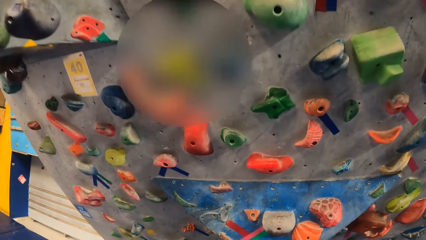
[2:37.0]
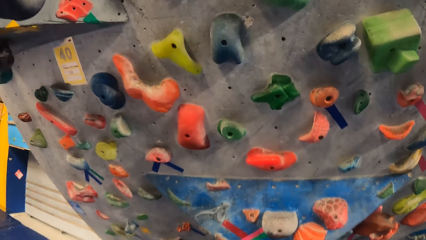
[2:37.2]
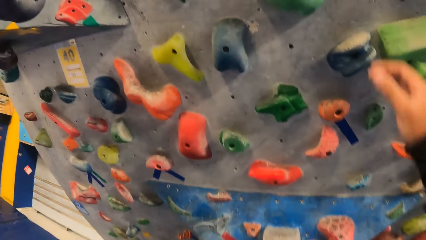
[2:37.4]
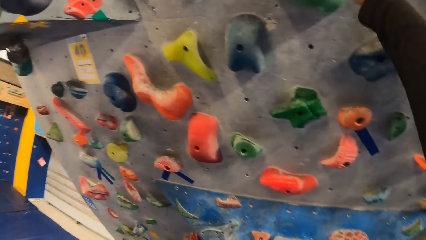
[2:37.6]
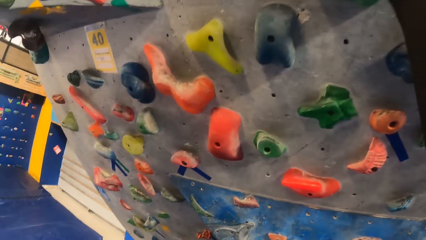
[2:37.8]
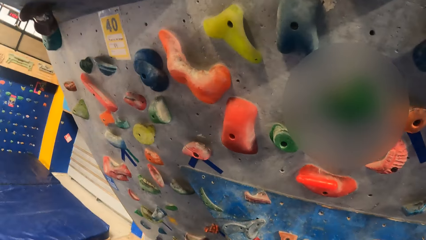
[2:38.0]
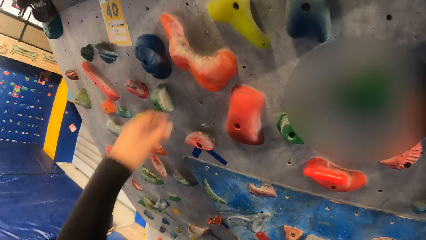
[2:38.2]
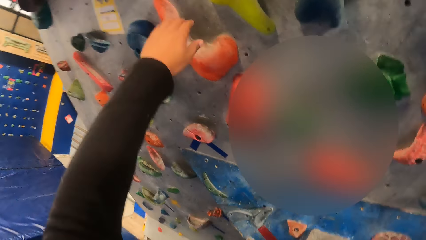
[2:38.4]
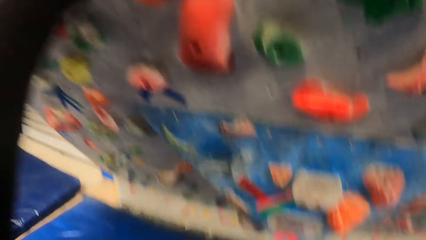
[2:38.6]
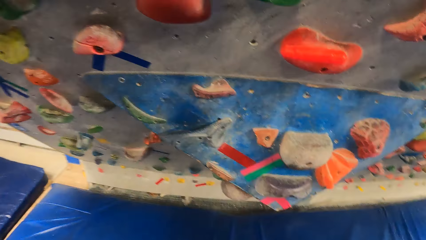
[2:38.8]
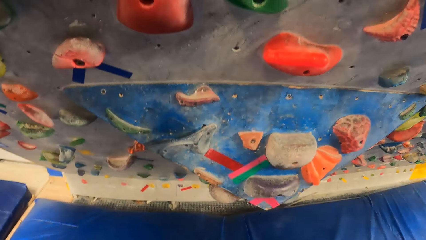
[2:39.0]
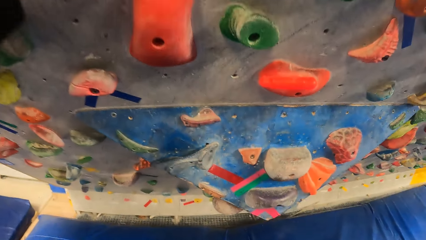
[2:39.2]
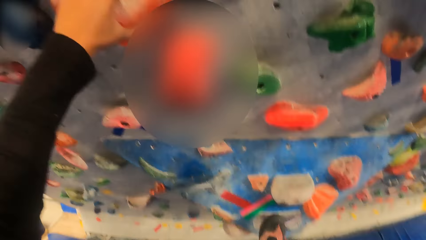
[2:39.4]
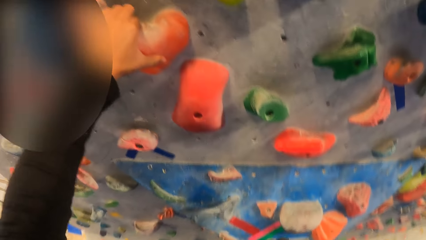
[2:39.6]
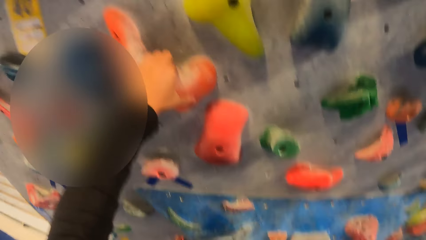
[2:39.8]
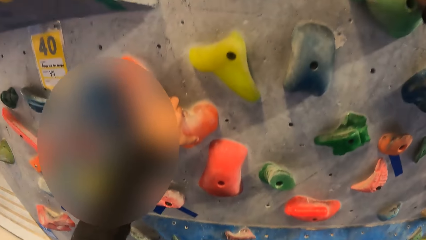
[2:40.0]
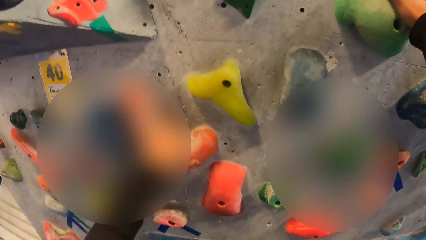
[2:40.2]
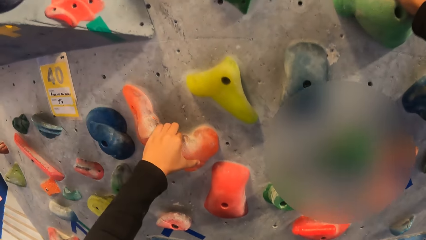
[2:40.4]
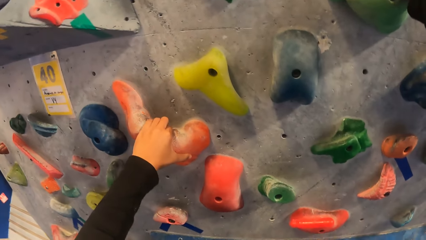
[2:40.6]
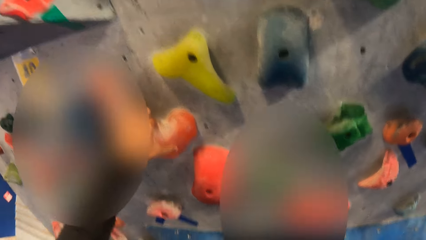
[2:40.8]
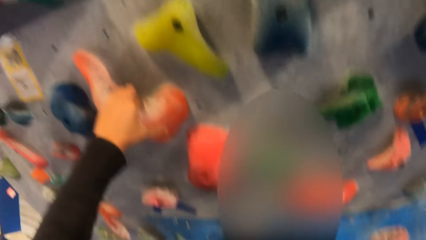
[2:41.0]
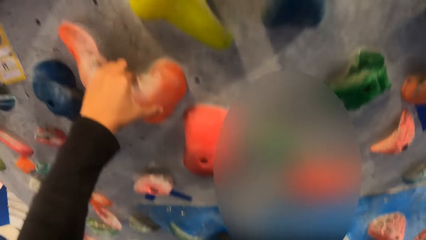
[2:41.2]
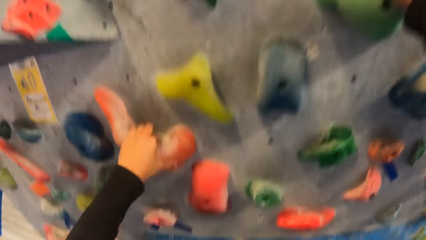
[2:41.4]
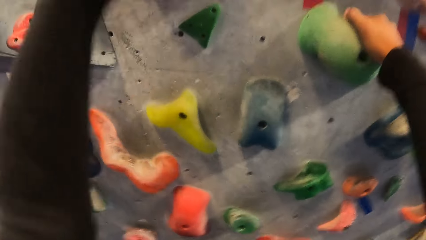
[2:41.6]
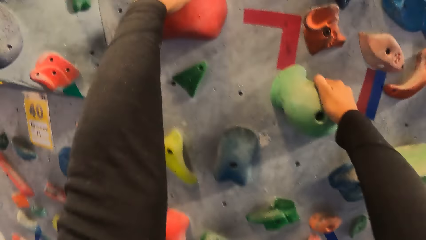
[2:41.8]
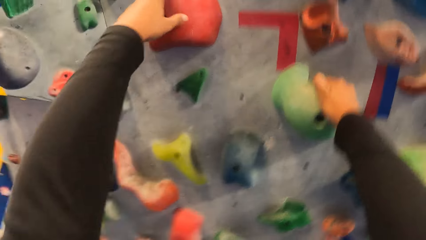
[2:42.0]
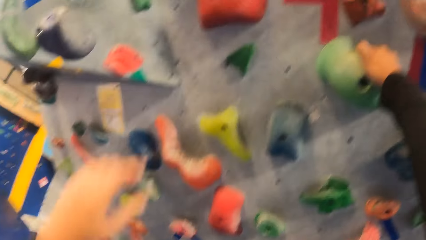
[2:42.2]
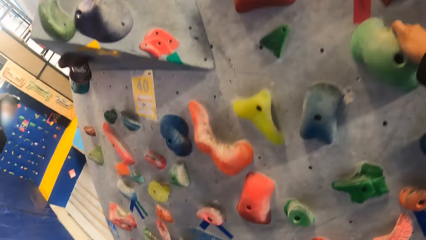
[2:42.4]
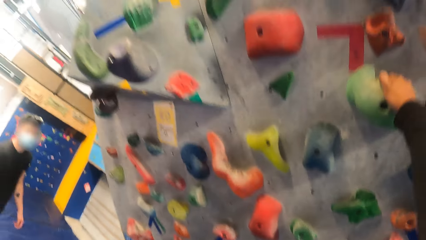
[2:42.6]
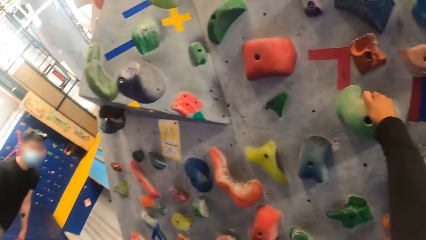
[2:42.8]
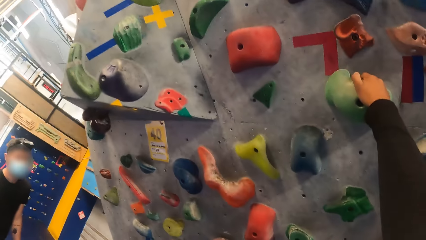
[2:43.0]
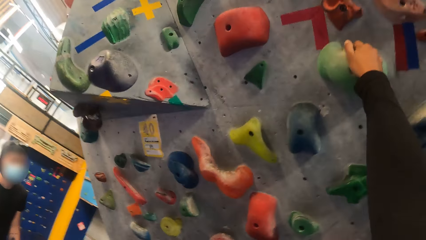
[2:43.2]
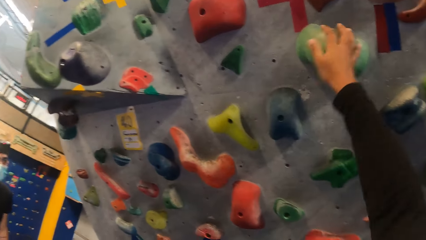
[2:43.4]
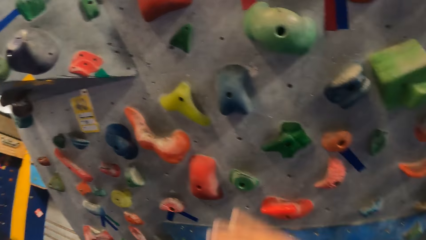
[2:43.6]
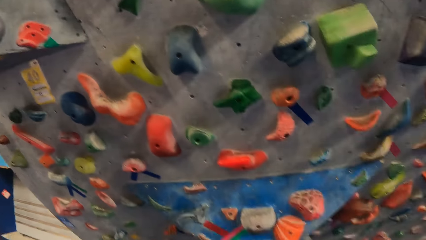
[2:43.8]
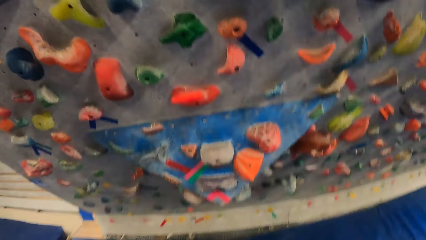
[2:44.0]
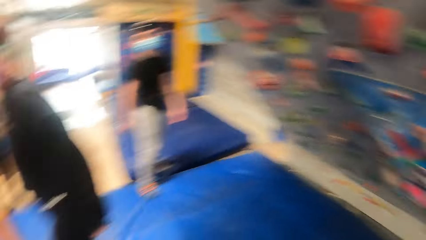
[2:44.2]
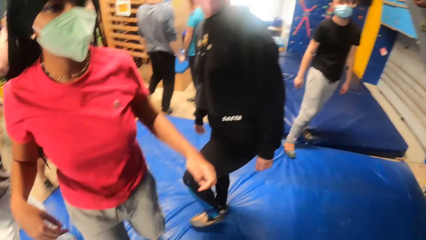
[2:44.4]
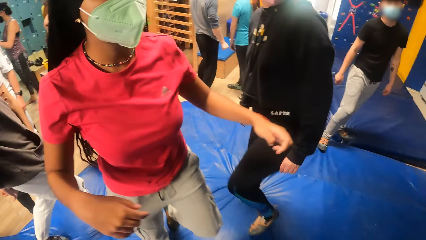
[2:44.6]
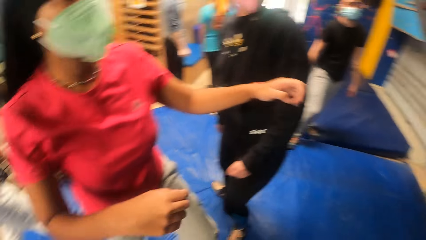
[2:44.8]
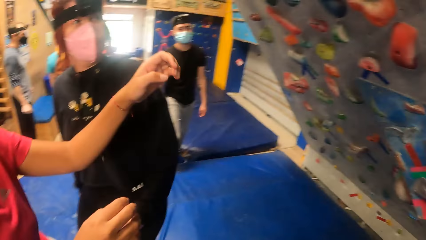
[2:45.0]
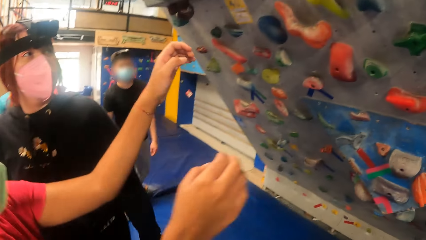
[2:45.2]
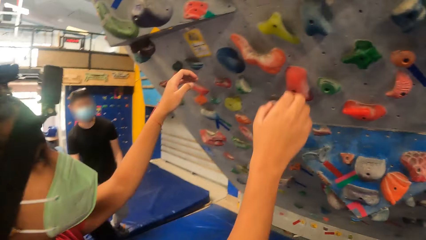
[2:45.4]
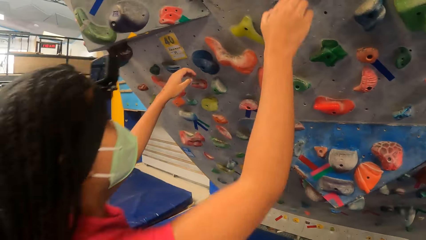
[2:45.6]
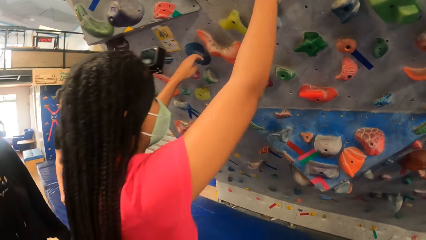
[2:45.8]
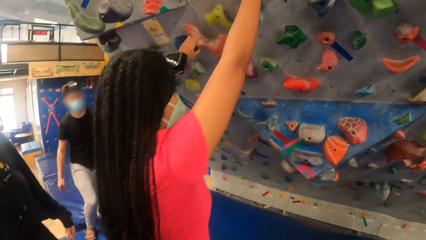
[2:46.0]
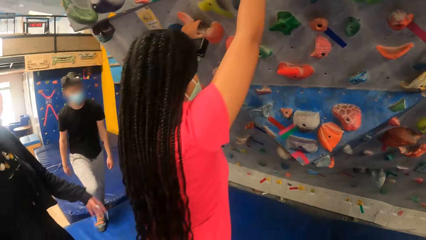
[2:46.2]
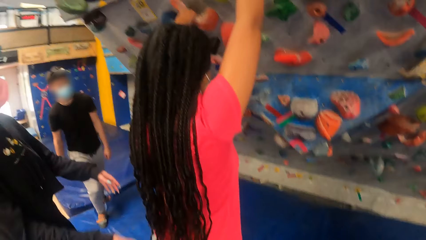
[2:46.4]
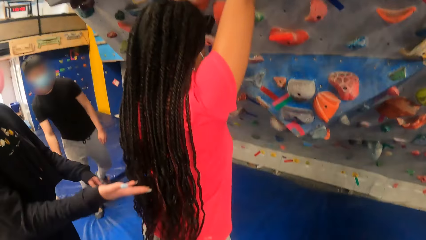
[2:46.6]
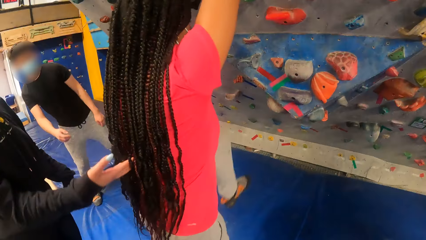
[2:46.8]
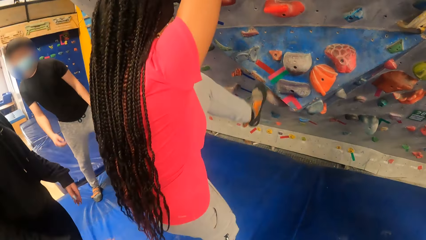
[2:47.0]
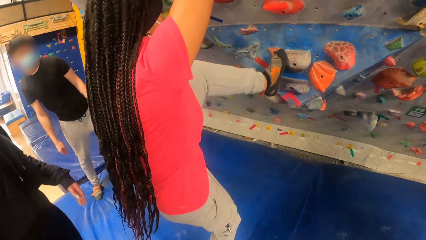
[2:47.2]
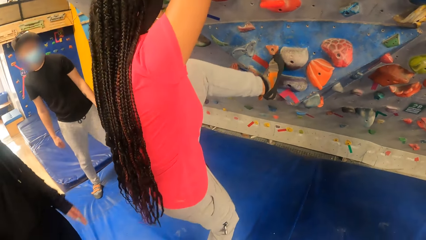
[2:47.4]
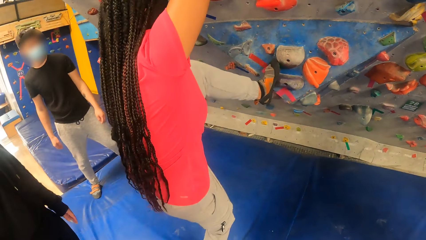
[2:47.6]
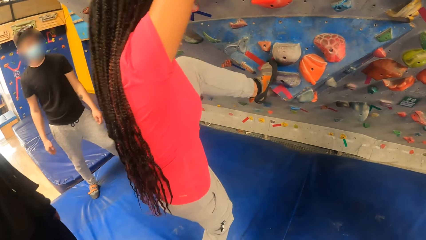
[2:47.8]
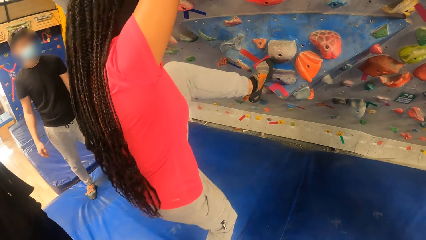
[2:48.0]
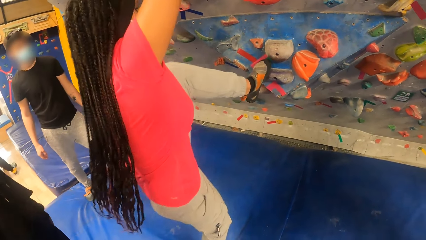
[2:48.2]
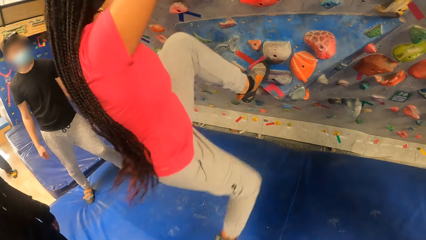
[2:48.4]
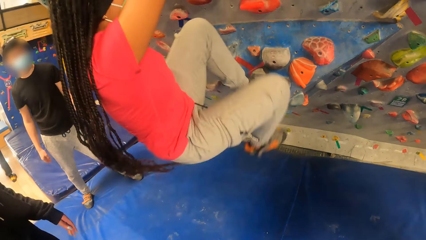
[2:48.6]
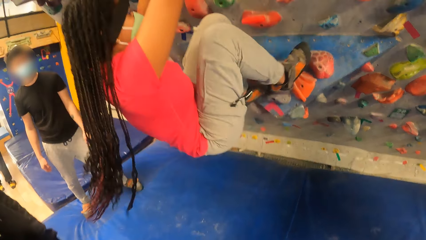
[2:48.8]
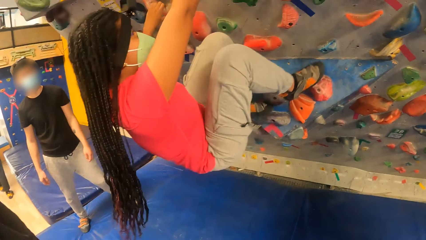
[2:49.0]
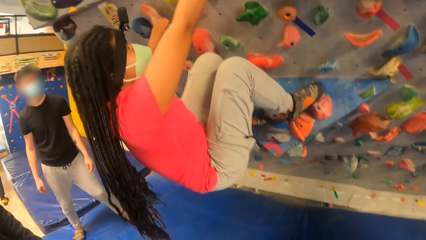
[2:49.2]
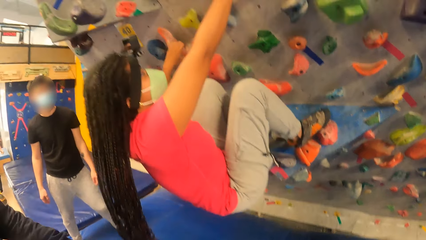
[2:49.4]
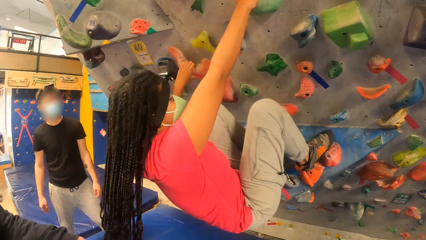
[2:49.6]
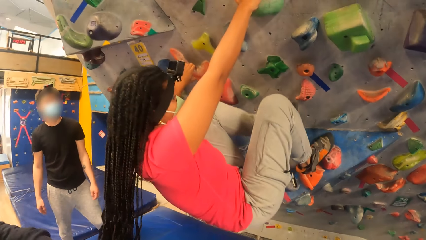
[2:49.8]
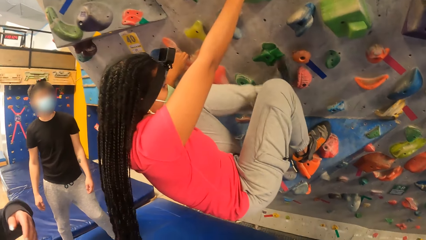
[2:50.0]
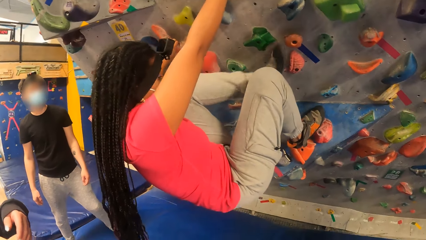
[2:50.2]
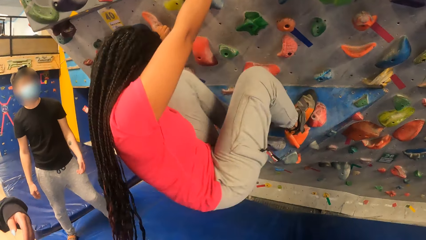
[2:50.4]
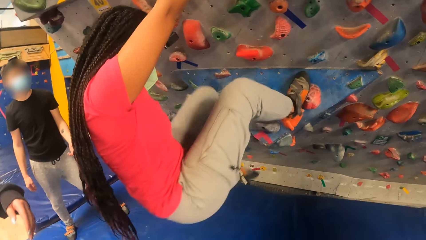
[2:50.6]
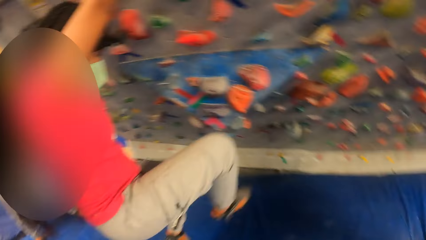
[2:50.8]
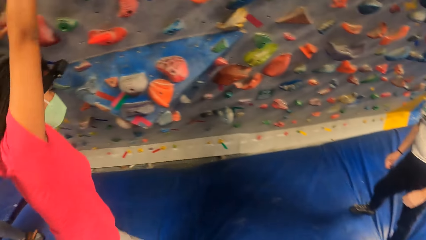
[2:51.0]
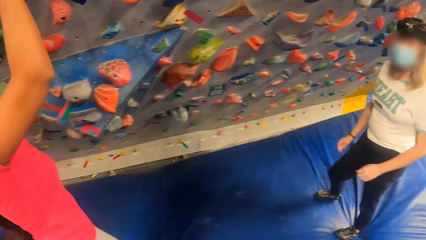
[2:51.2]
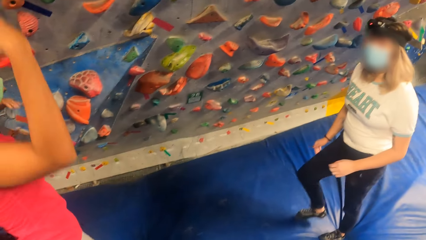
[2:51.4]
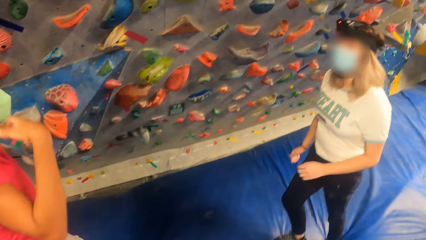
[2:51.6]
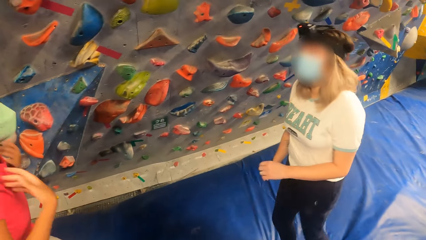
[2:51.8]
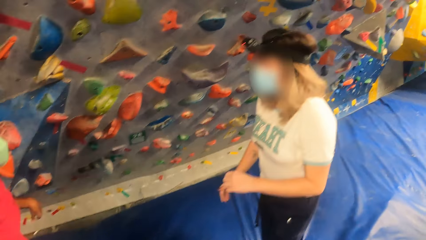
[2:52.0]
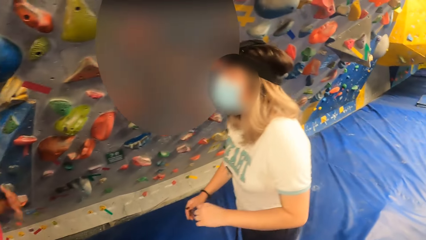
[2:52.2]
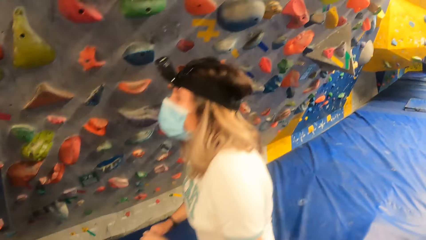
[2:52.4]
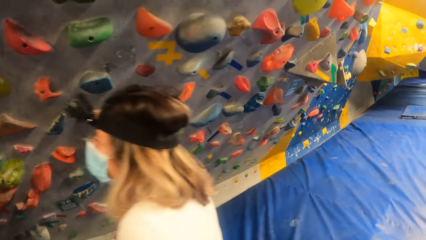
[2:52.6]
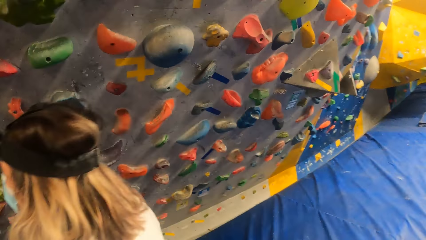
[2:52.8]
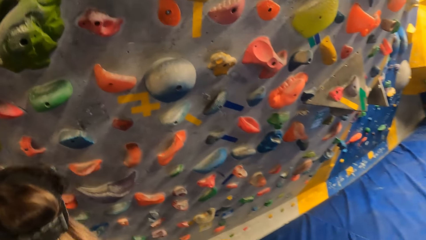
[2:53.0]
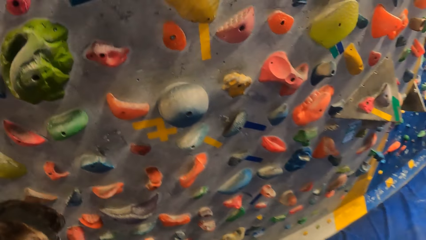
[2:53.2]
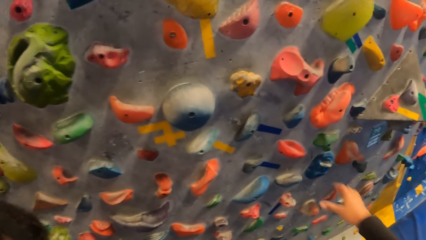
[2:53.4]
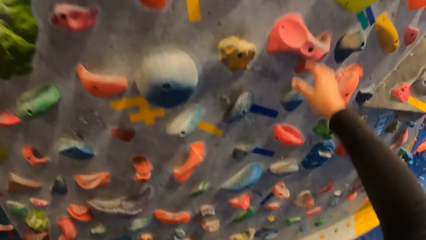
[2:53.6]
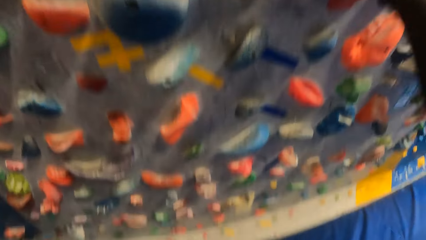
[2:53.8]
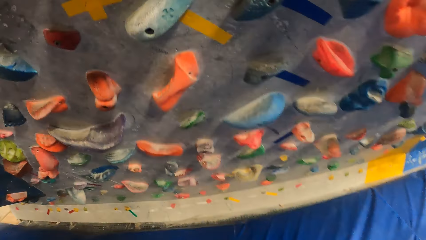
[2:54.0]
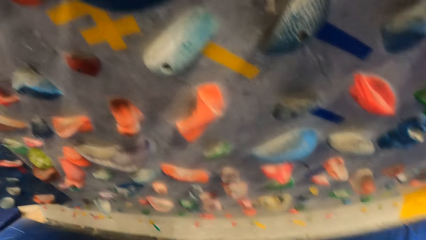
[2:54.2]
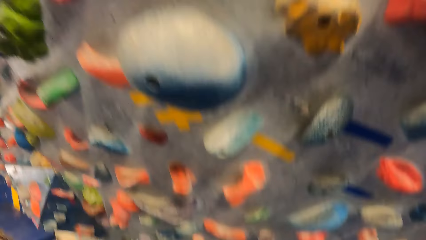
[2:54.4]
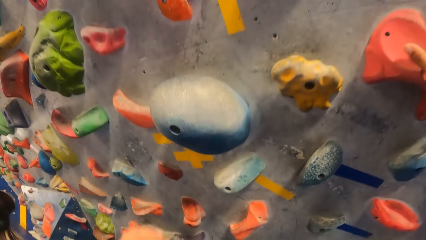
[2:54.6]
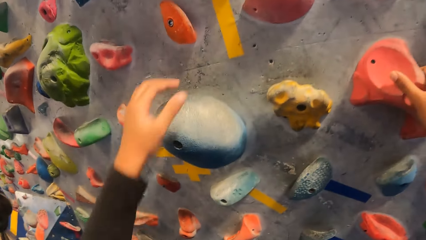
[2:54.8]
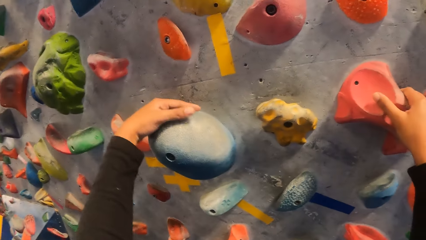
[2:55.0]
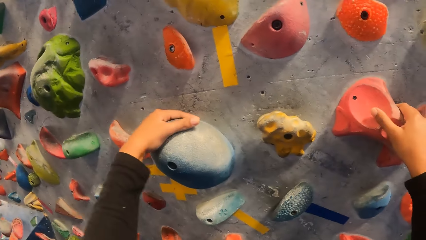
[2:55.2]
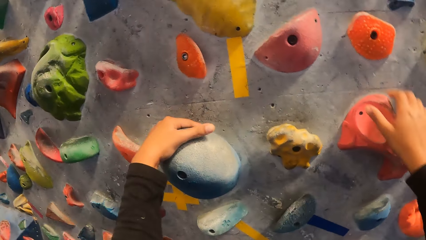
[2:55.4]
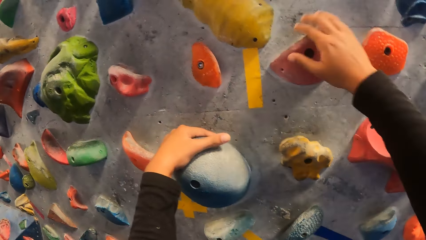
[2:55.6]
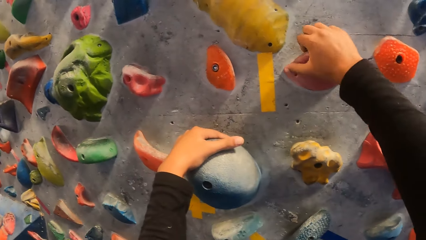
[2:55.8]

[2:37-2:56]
The camera wearer climbs a bouldering wall or rock climbing wall with both hands and legs. She holds the rock climbing wall with both her hands. She turns towards a woman. The woman climbs the bouldering wall with both hands and legs. The woman jumps on the foam mattress. The camera wearer walks past another woman. She holds the rock climbing wall with both her hands, and climbs the bouldering wall with both hands and legs.
